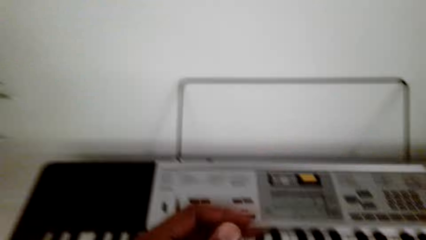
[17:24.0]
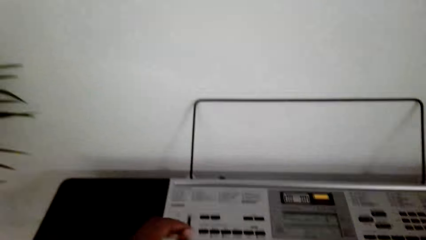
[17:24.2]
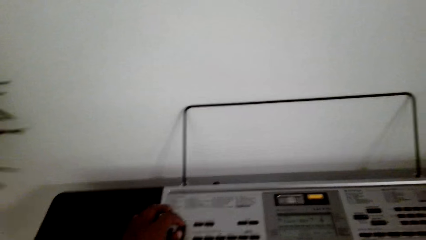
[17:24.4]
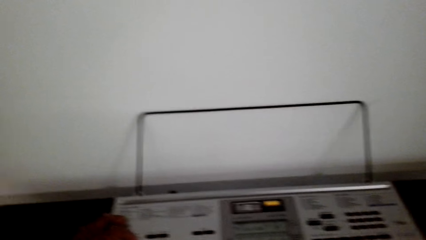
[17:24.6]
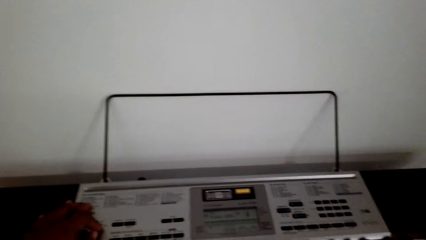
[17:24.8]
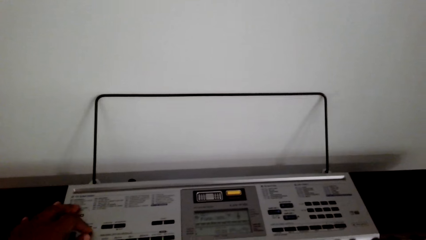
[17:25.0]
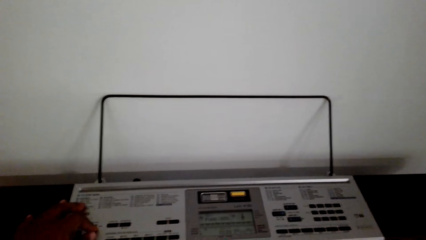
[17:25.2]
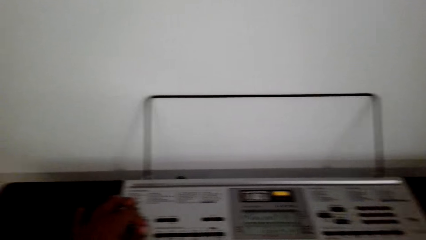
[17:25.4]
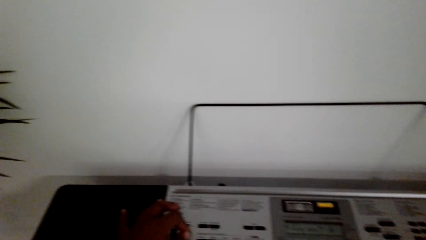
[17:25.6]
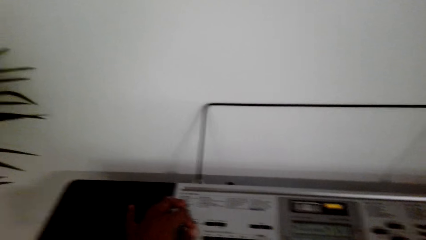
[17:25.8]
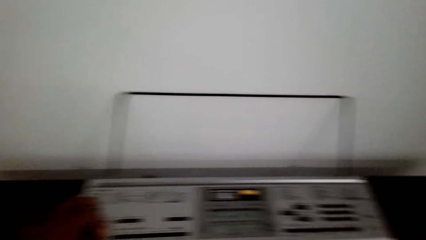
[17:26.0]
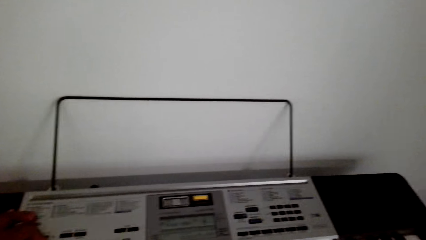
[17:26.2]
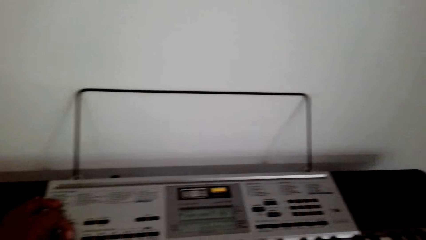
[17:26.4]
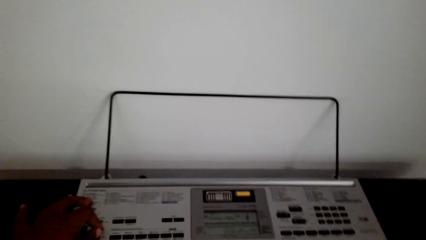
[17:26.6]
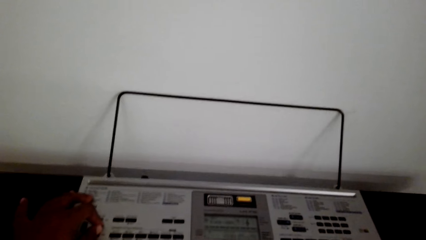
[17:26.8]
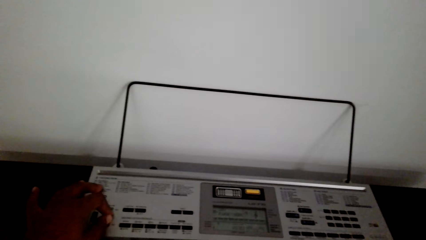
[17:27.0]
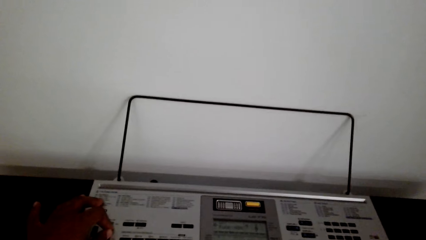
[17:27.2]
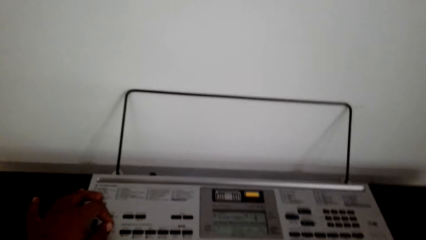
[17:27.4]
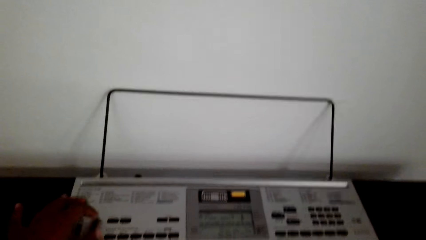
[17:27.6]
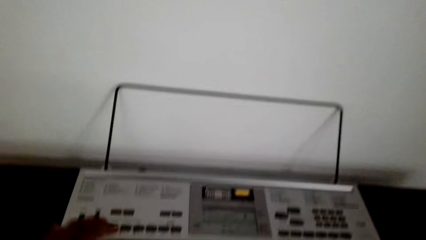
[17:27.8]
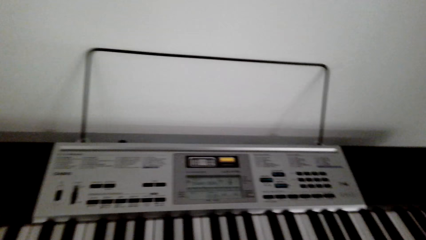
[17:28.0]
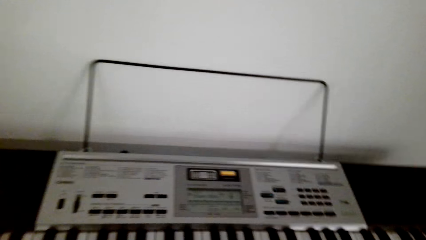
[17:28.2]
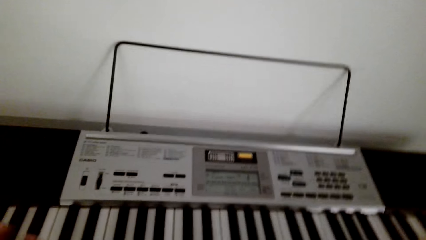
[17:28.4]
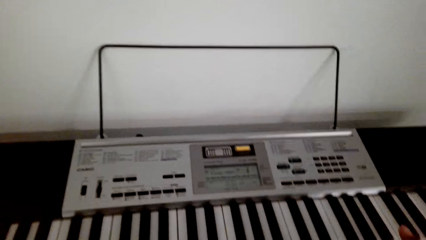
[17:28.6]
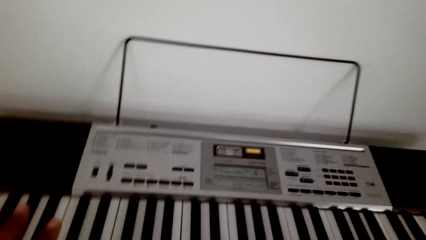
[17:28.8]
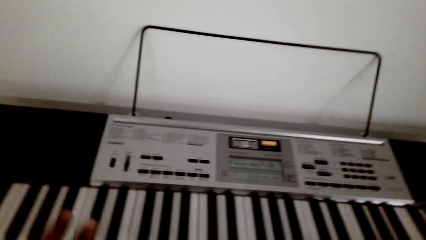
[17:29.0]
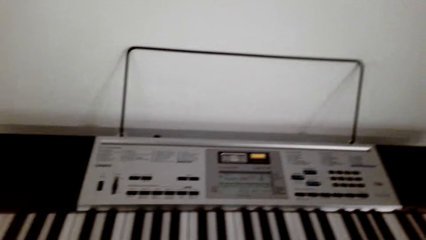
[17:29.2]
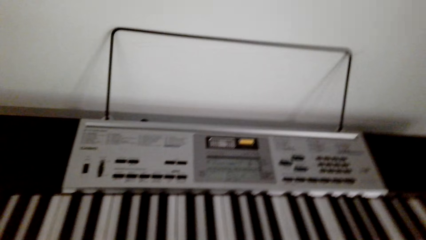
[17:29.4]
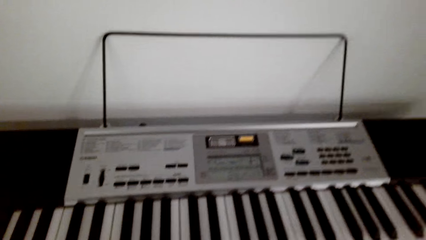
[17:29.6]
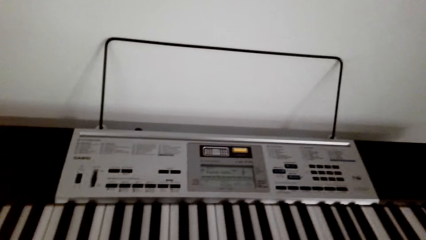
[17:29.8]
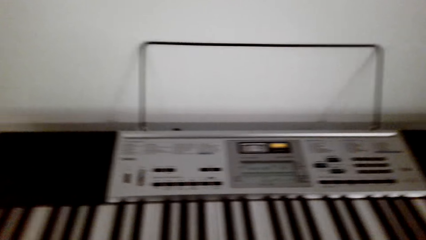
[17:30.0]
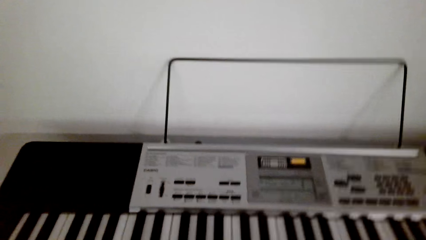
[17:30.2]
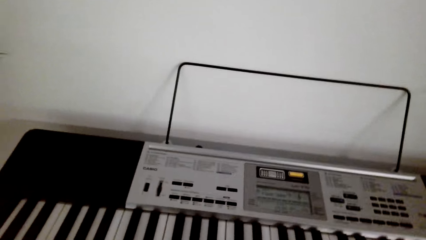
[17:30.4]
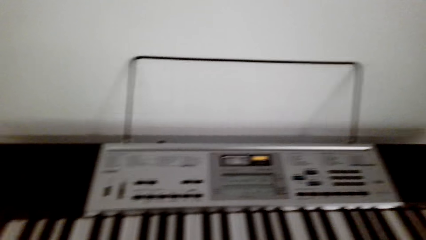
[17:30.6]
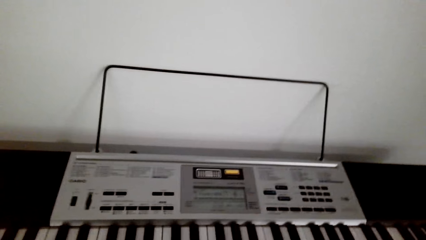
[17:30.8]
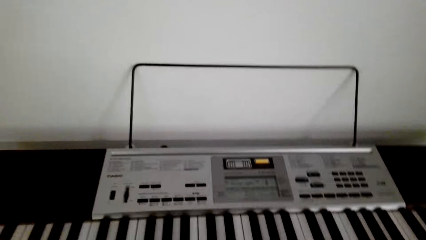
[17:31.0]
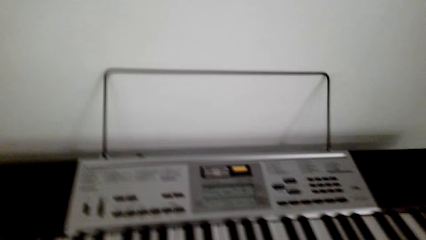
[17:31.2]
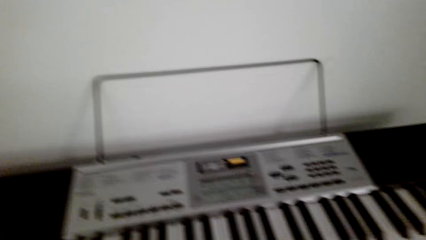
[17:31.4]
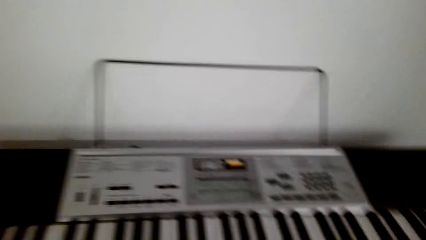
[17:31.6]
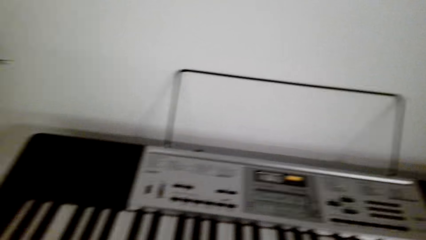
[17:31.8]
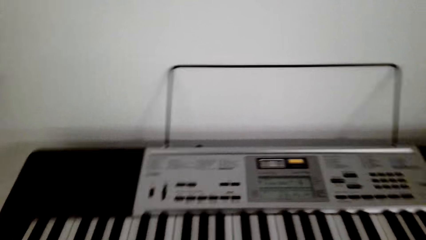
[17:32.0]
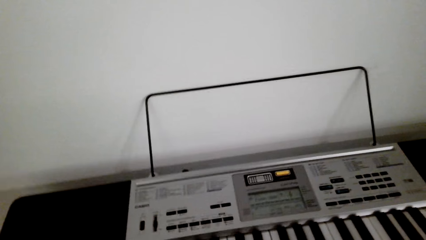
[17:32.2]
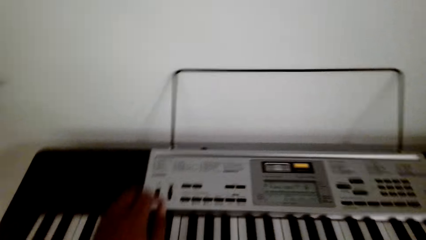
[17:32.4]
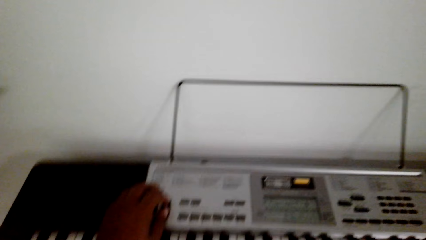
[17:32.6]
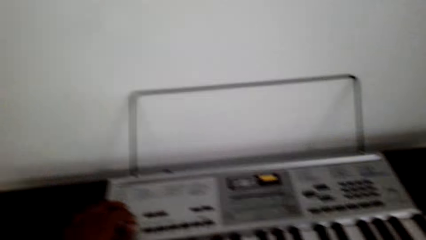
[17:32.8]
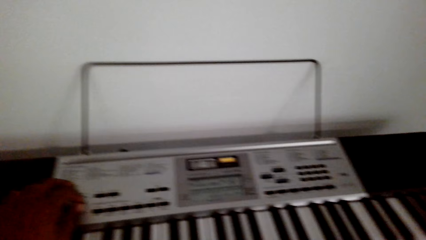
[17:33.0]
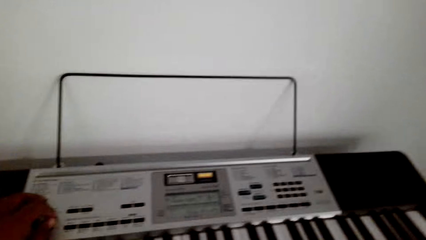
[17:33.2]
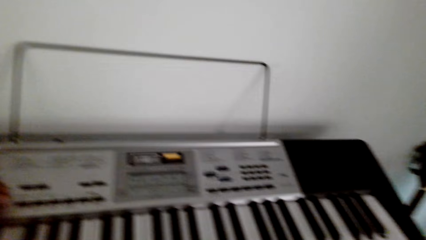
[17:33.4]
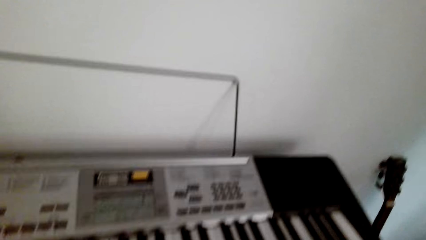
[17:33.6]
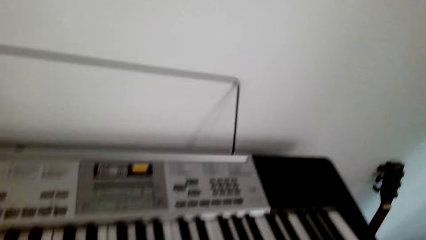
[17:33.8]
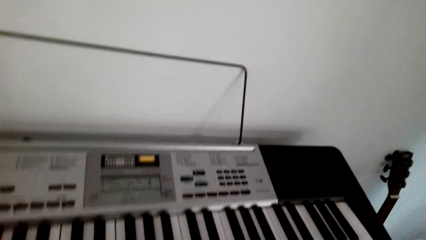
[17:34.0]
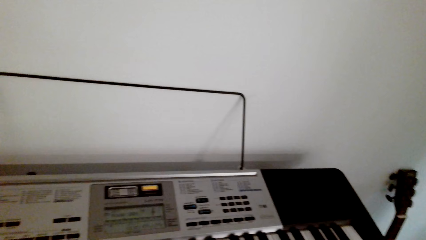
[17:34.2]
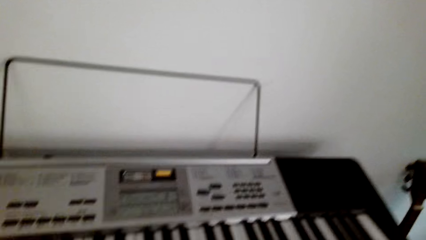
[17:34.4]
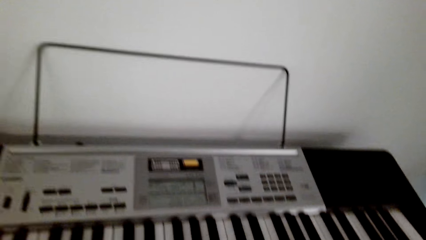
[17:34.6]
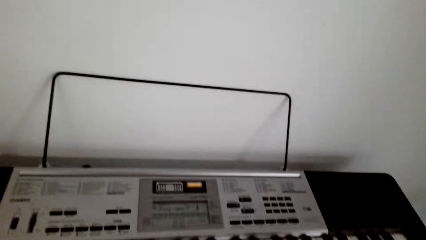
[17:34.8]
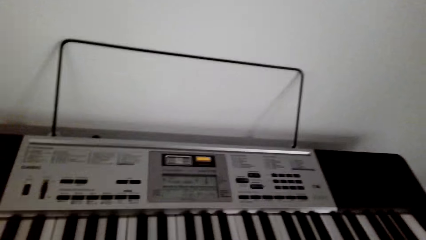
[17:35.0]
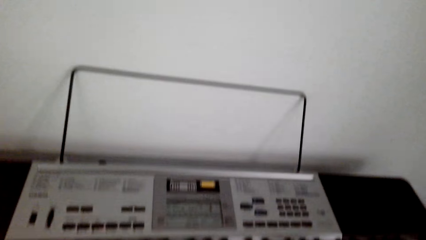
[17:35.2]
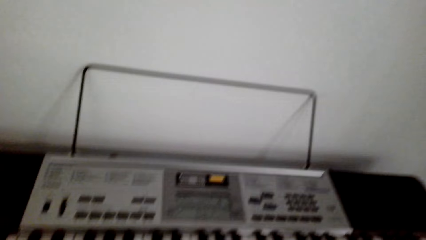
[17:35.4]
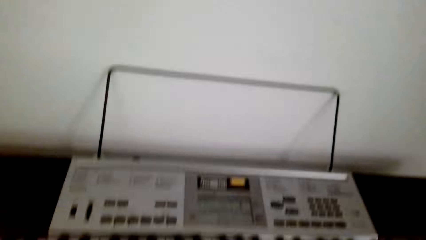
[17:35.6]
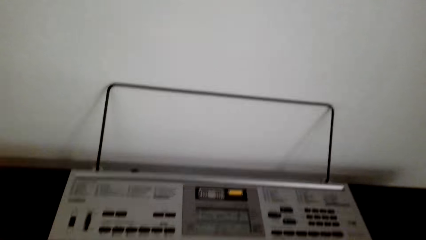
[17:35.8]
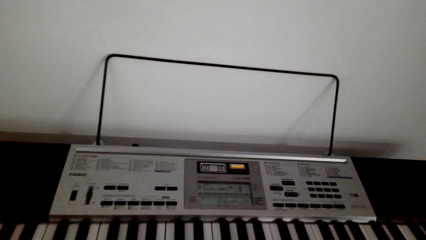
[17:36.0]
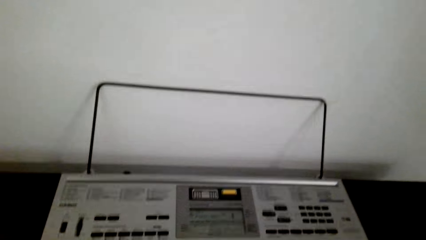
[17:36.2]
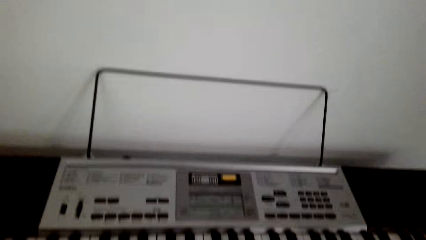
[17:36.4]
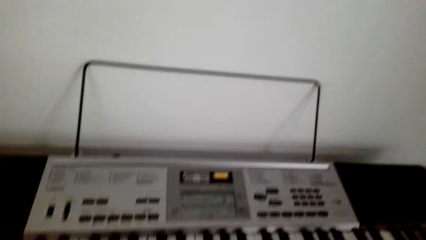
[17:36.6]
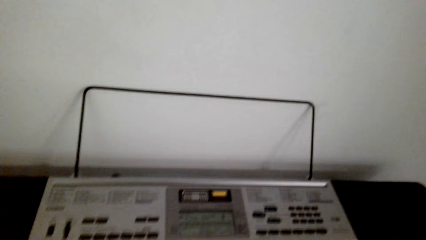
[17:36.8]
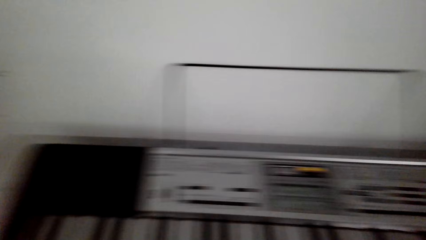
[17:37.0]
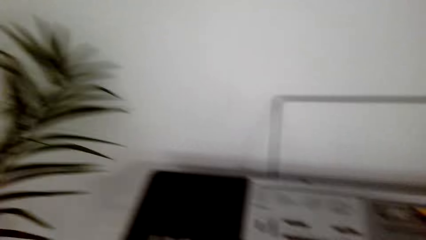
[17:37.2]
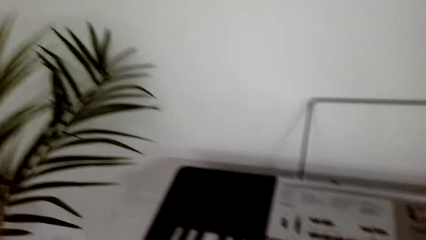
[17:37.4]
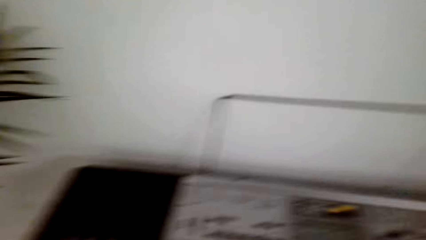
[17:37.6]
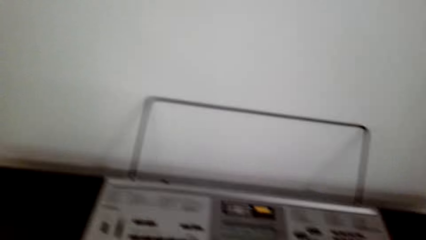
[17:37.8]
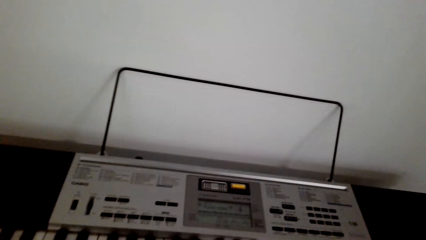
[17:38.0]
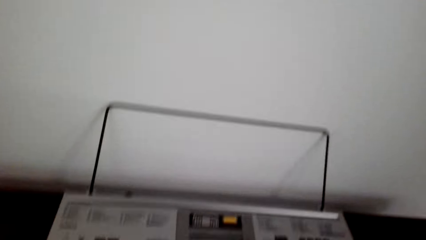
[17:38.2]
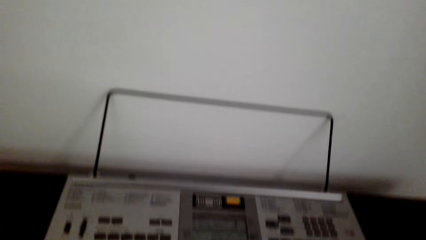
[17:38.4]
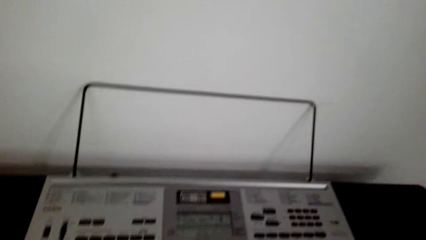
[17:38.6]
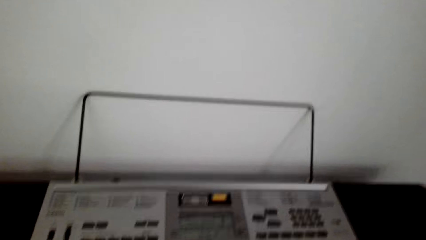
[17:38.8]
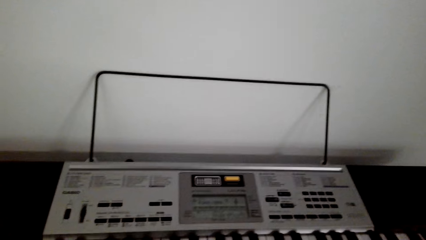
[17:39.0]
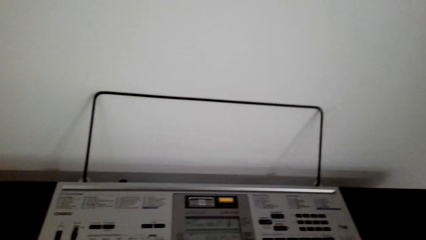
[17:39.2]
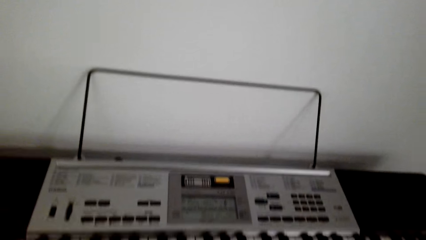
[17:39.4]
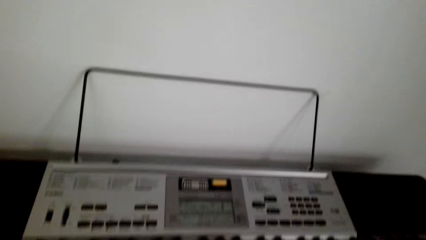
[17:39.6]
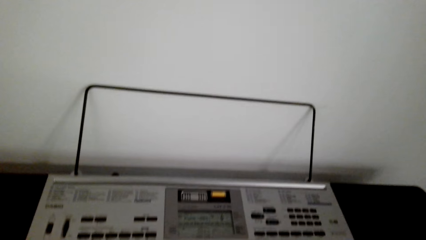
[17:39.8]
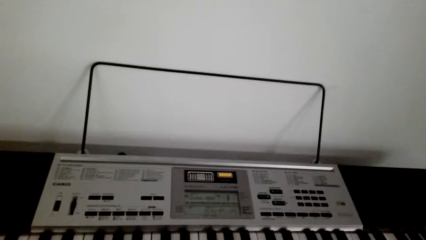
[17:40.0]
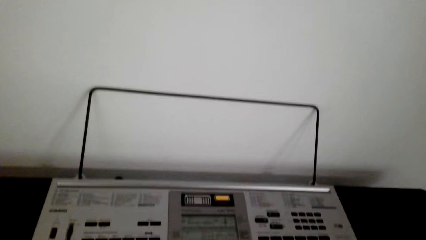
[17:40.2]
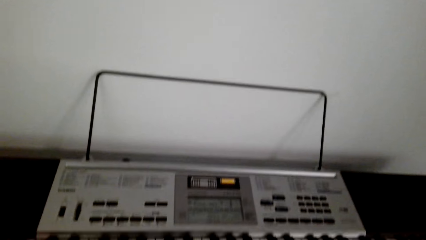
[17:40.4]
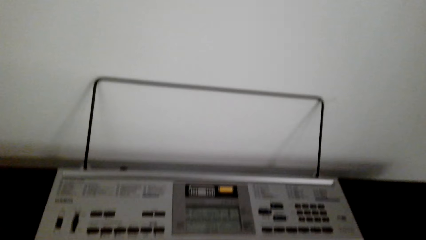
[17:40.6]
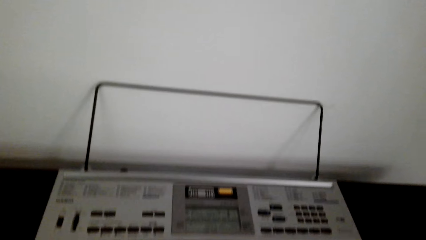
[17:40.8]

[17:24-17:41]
The camera wearer adjusts the piano. They play the piano. They play piano.
